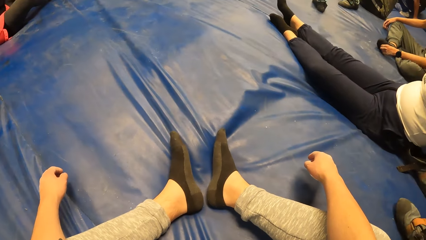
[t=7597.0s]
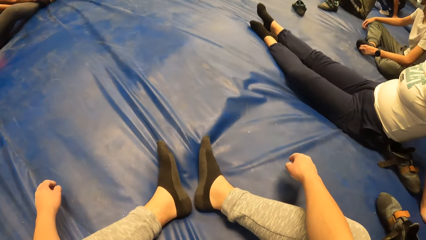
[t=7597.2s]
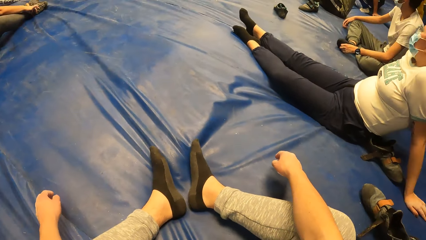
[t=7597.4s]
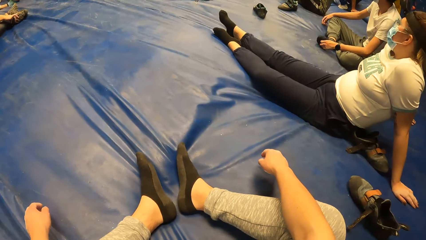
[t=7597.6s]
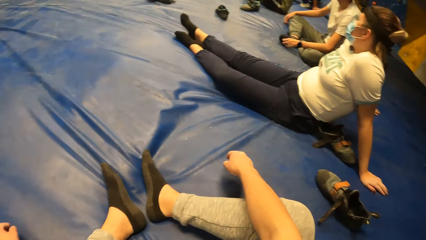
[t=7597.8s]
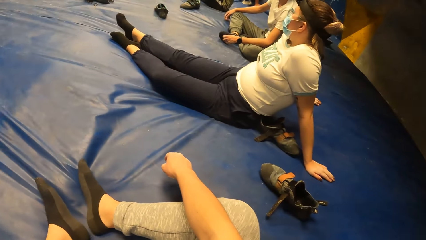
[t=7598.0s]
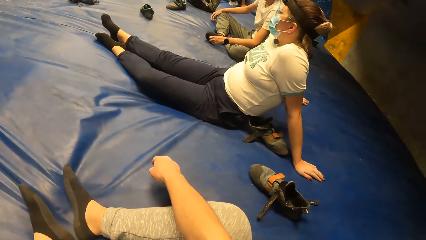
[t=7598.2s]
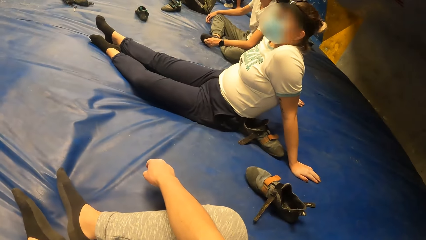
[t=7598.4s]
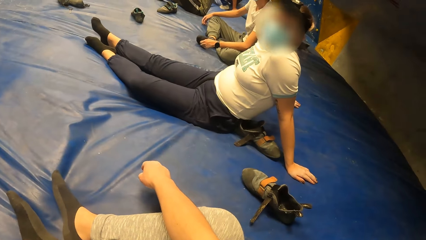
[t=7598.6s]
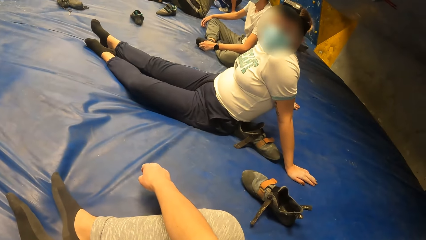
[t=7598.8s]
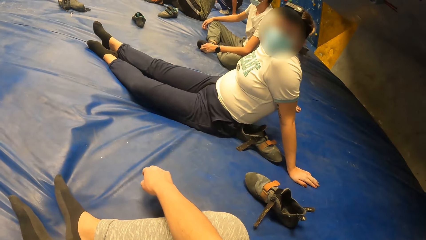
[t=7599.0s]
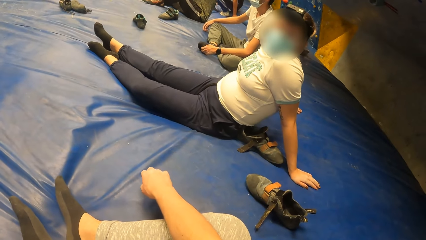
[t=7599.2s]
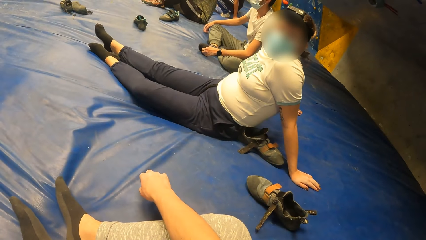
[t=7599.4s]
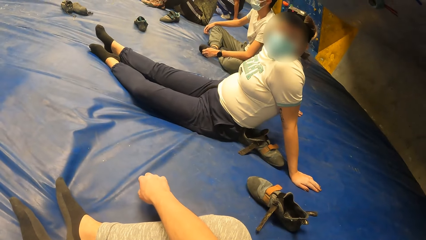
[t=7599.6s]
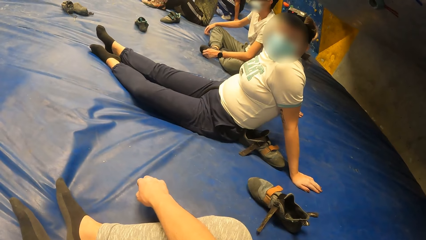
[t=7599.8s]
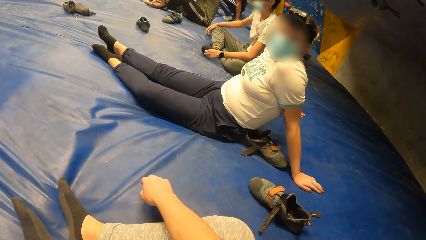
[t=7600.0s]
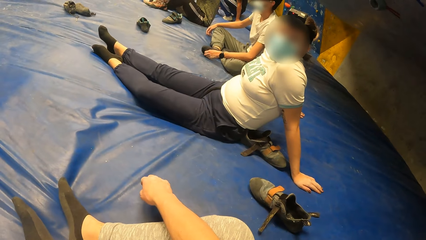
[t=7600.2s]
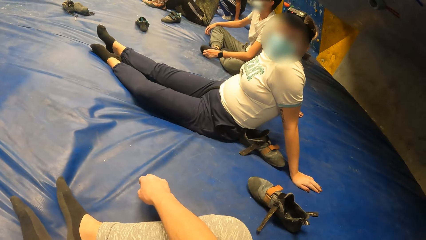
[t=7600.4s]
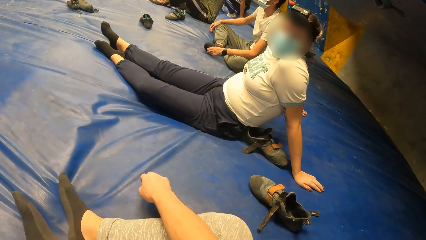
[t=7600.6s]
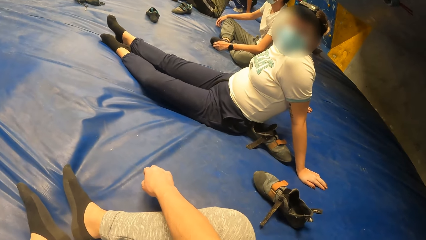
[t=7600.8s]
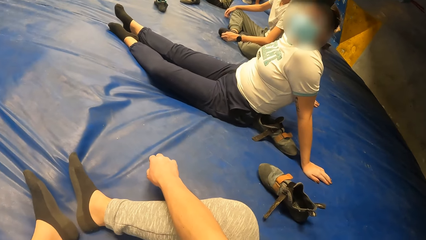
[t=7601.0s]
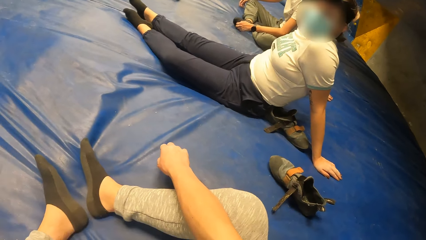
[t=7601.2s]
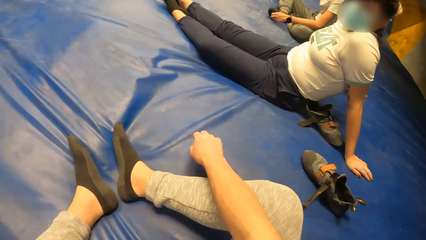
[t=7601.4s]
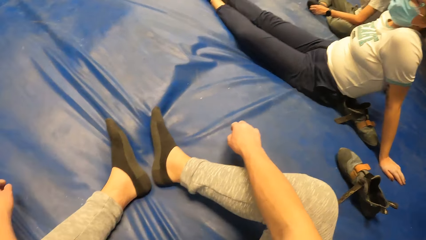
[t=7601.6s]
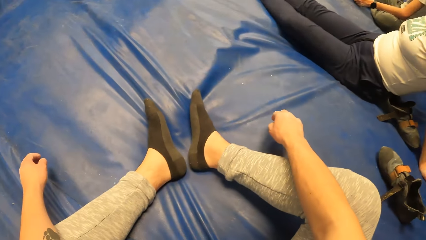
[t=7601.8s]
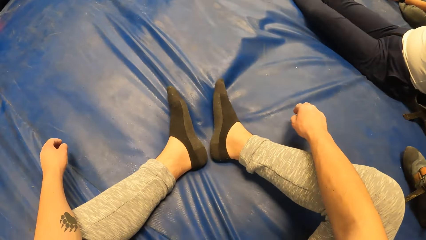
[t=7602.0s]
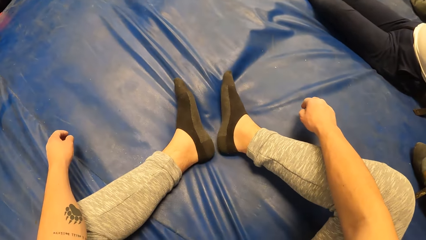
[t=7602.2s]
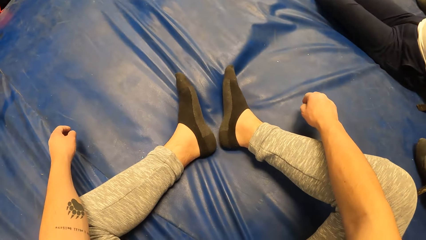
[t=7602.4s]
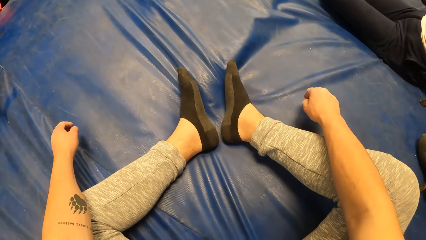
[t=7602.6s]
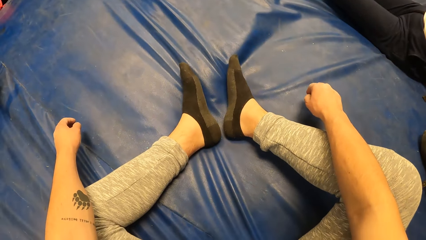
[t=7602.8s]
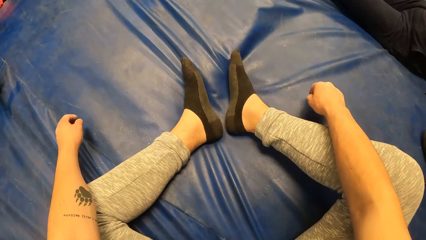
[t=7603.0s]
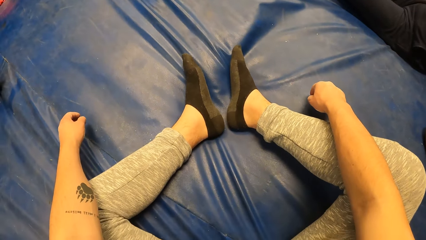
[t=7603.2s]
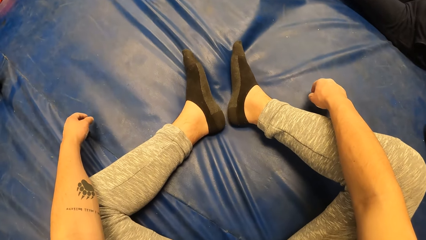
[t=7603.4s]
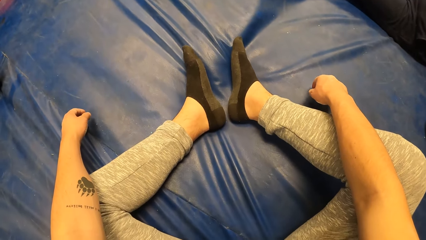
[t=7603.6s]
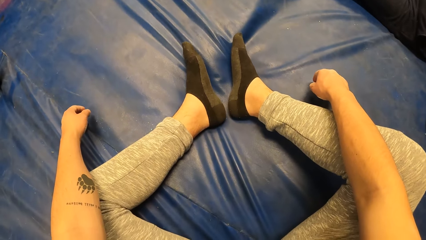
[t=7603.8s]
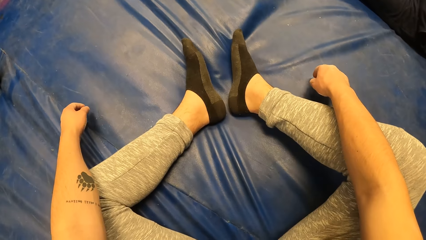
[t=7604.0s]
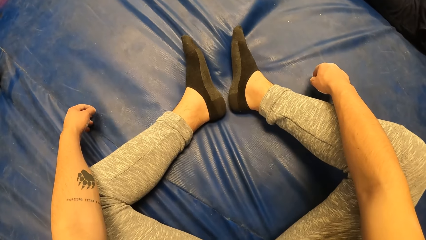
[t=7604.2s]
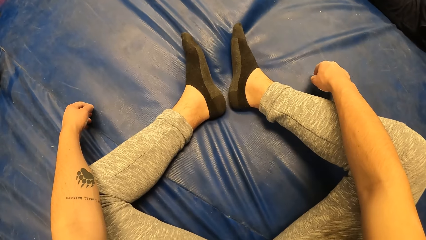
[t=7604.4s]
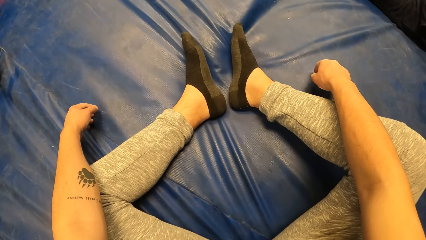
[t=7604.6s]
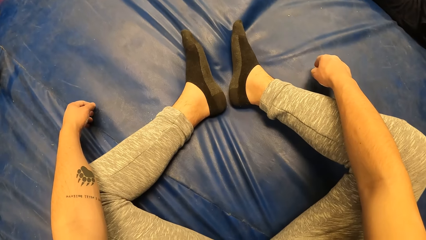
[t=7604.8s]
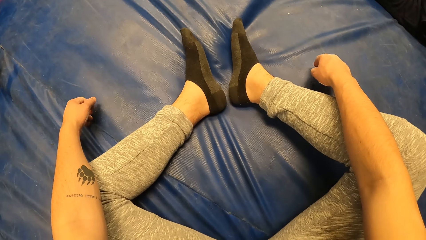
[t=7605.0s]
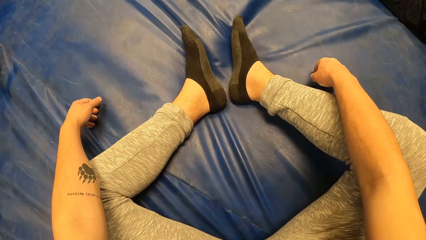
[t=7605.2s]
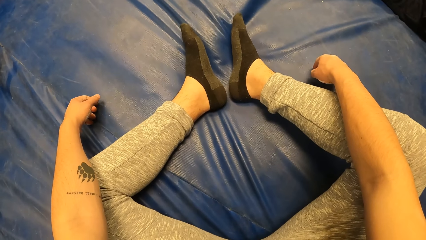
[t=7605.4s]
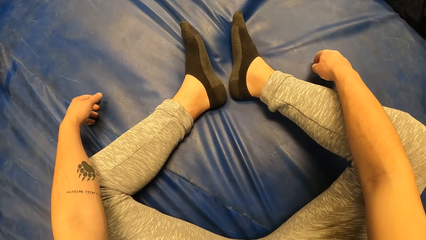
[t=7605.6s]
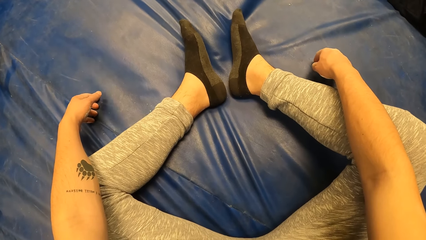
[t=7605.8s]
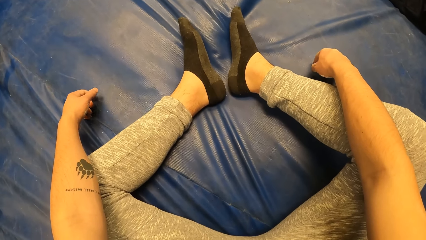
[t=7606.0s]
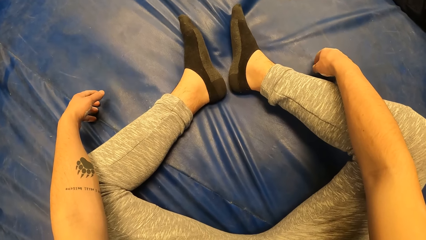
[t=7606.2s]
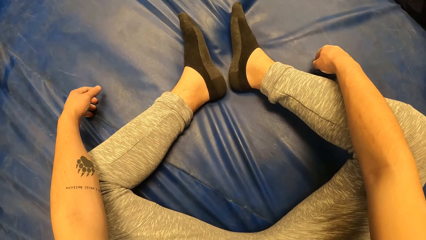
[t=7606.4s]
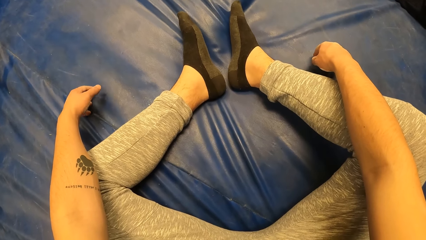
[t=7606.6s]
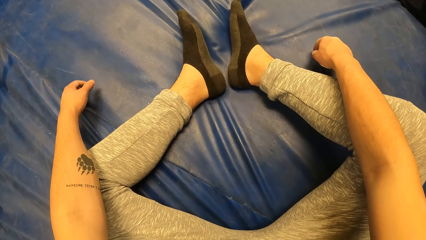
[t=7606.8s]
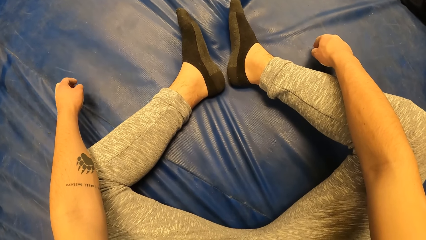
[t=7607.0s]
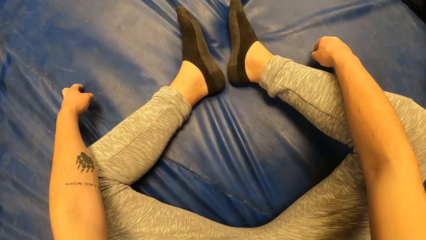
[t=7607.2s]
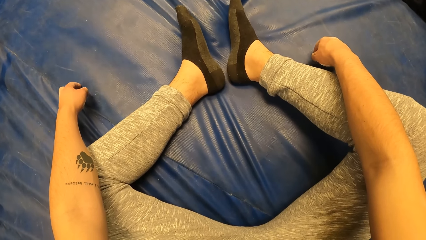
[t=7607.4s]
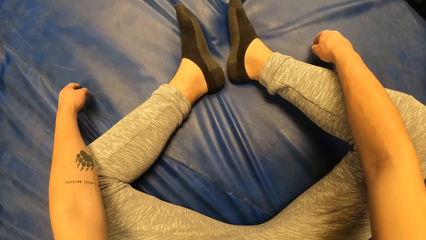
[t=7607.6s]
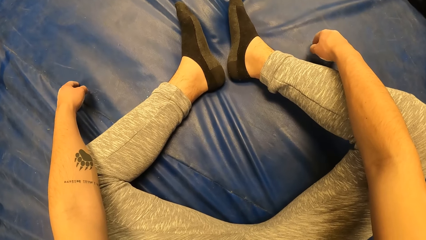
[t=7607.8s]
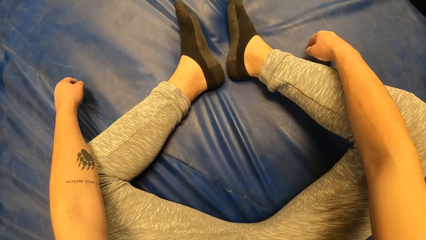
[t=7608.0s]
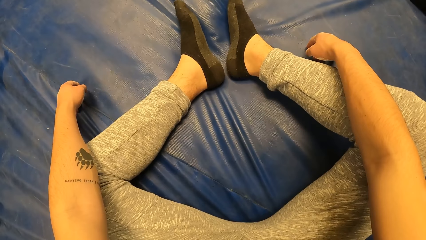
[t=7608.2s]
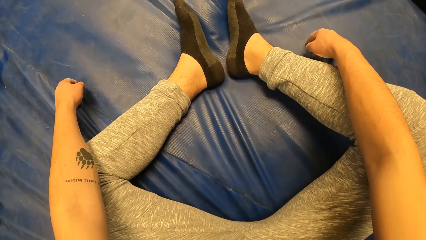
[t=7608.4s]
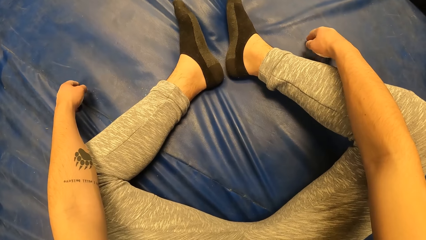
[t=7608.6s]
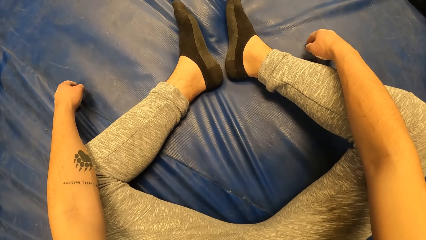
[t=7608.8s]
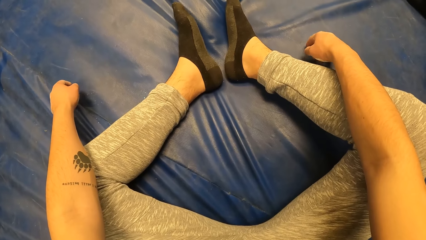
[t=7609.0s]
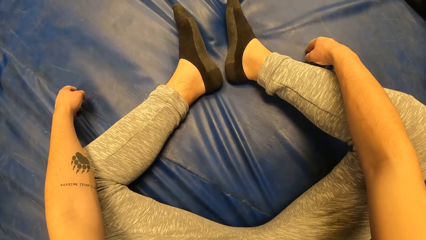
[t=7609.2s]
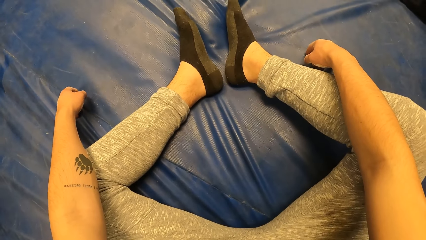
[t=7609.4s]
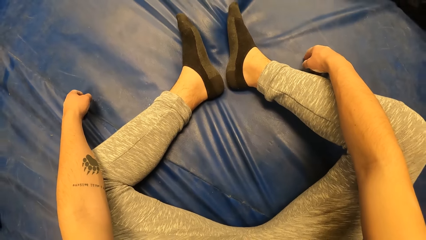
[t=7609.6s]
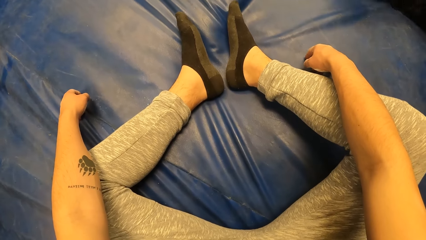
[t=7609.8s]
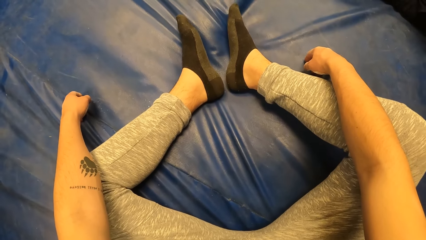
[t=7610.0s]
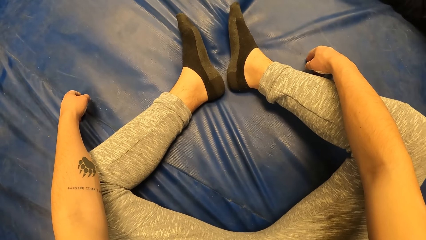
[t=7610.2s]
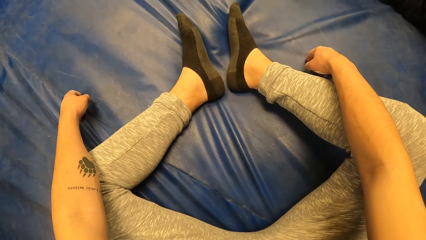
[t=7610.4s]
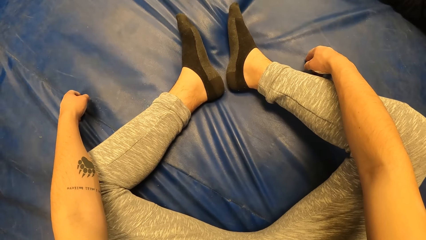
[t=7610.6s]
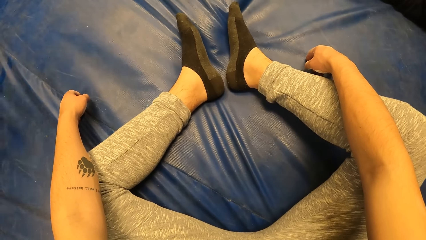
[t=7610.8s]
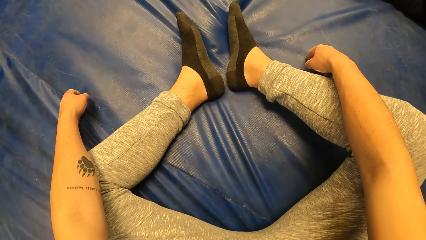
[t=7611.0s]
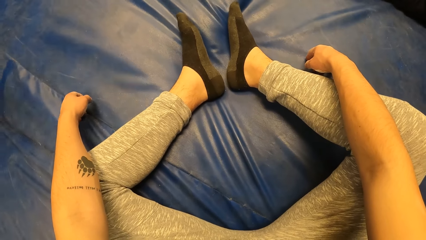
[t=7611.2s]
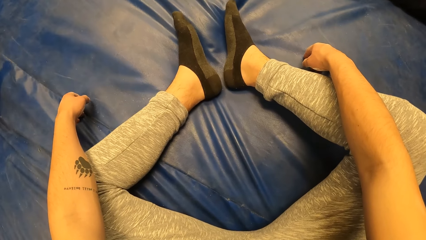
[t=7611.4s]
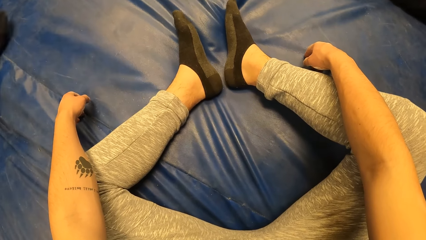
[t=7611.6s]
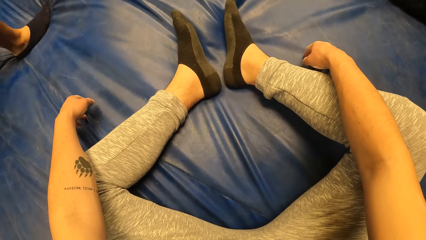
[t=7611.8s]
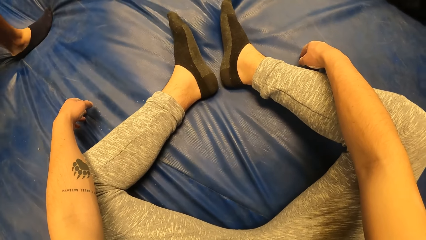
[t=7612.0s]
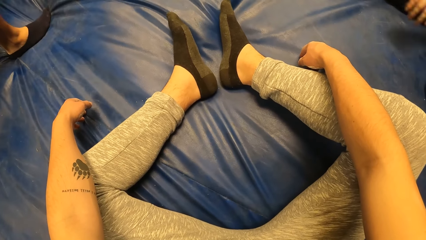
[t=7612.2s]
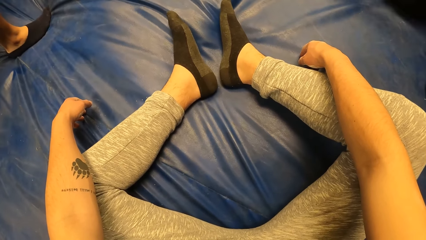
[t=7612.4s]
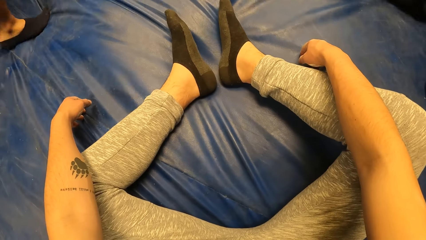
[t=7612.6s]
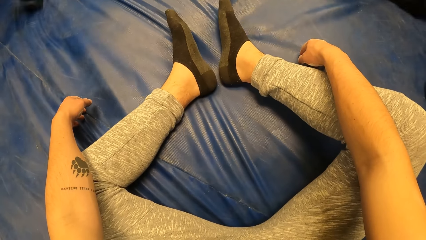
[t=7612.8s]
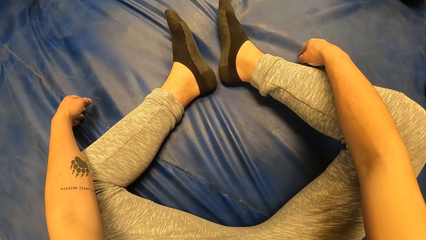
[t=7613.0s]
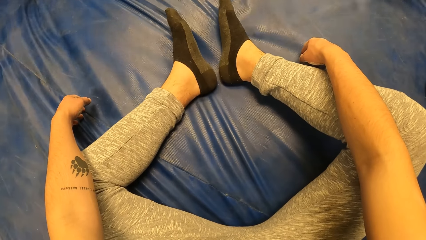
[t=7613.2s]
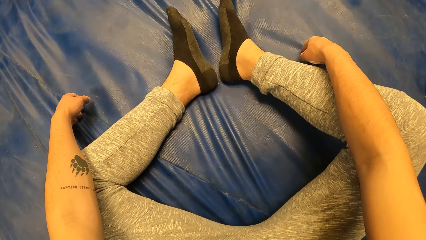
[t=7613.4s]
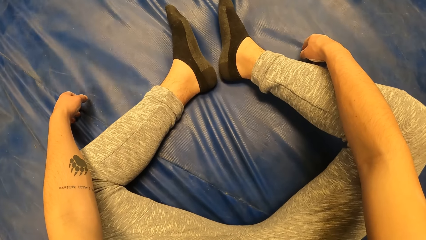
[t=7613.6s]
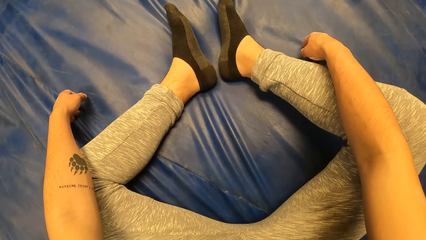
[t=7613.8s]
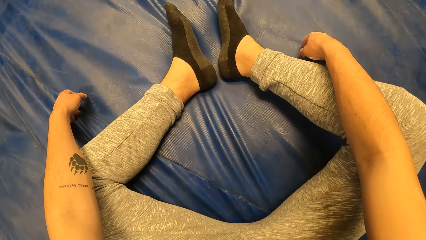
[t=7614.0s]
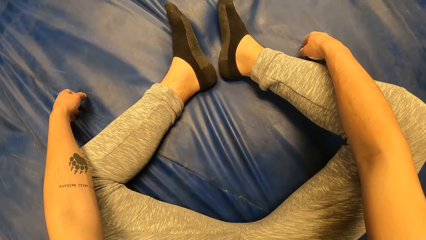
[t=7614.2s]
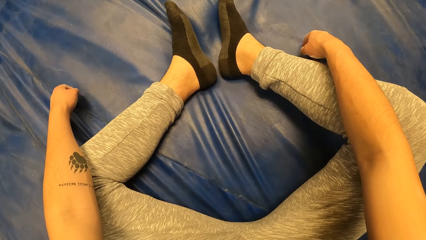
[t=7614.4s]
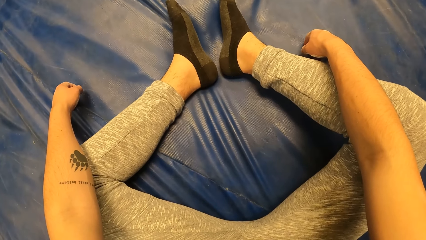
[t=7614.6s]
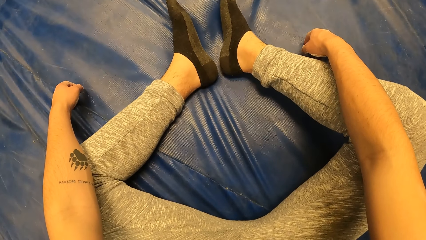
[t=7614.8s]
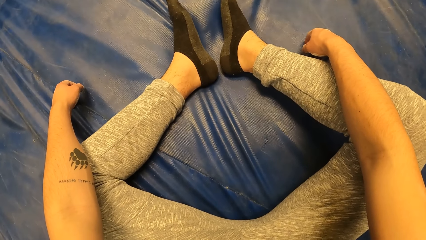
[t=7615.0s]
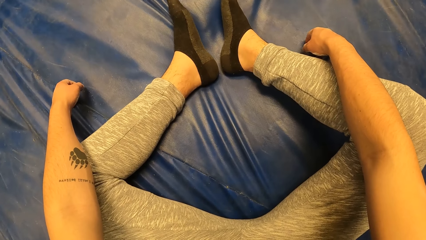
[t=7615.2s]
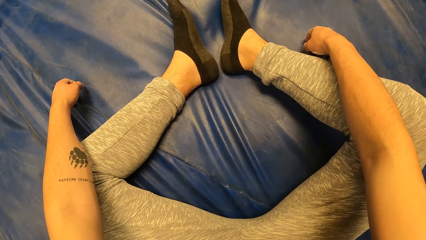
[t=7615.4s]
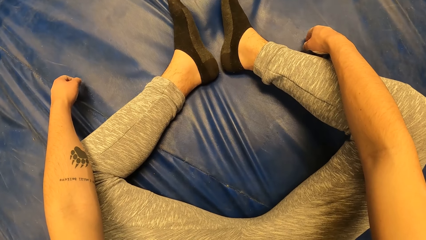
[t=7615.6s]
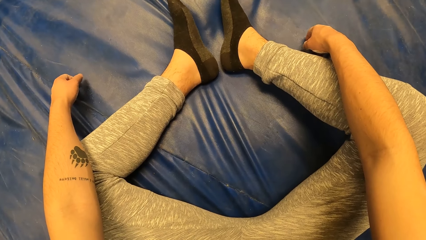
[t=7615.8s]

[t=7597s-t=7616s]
The camera wearer converses with a lady. They look on the blue mattress. They tap on the blue mattress.
